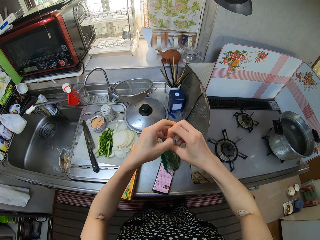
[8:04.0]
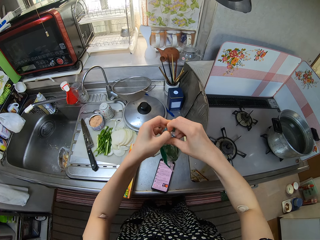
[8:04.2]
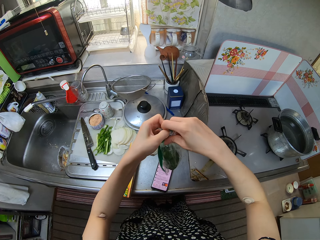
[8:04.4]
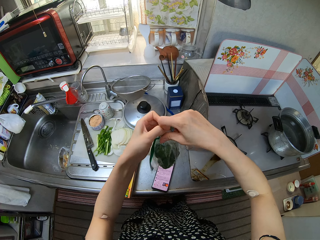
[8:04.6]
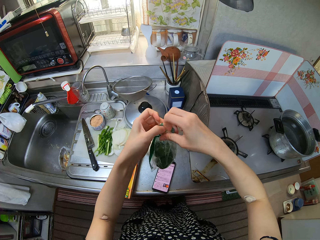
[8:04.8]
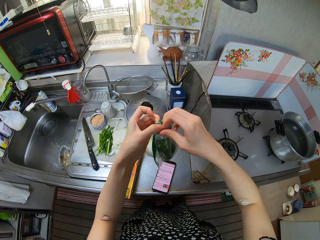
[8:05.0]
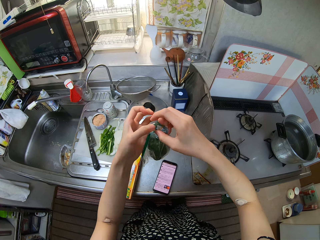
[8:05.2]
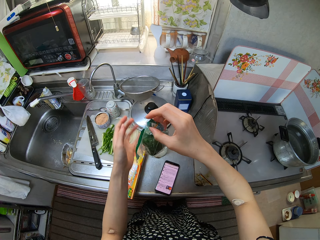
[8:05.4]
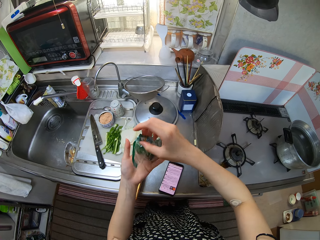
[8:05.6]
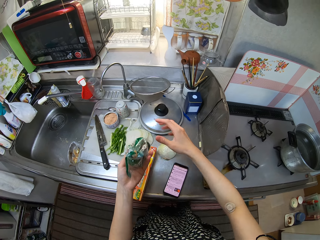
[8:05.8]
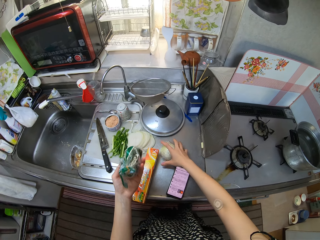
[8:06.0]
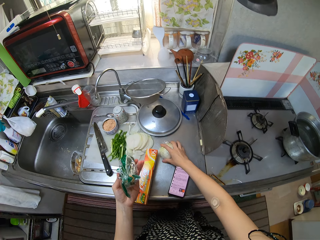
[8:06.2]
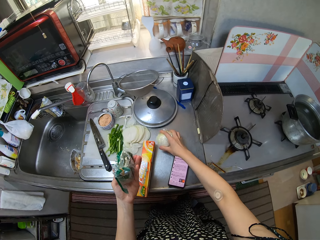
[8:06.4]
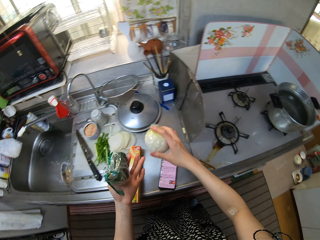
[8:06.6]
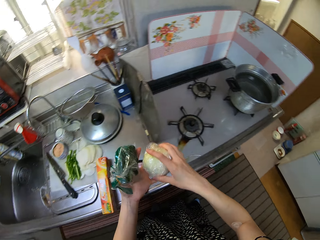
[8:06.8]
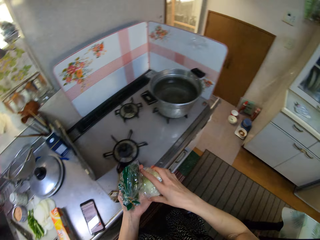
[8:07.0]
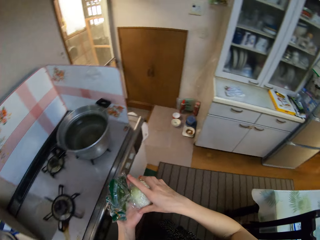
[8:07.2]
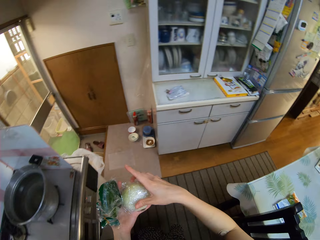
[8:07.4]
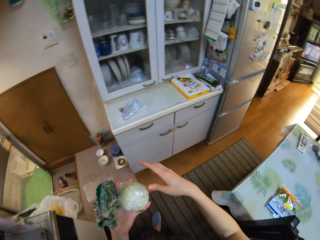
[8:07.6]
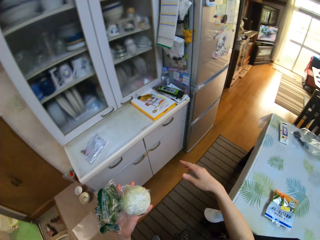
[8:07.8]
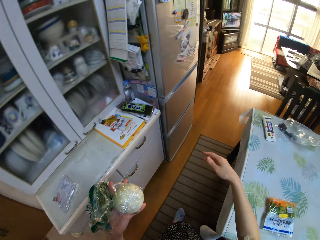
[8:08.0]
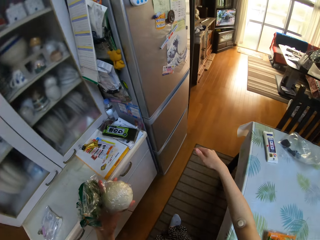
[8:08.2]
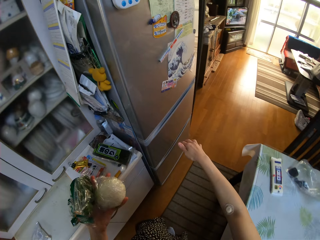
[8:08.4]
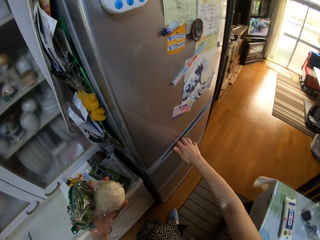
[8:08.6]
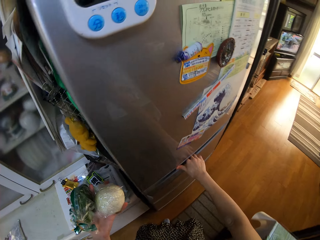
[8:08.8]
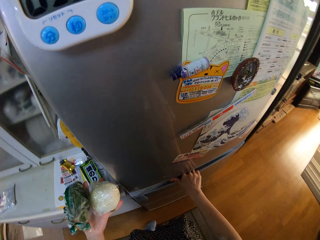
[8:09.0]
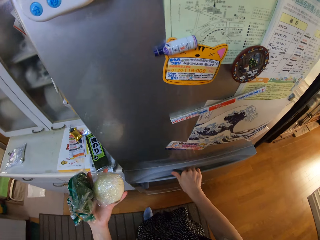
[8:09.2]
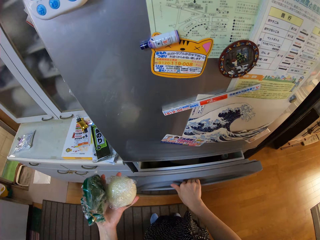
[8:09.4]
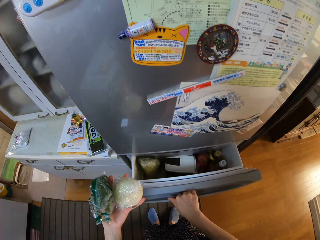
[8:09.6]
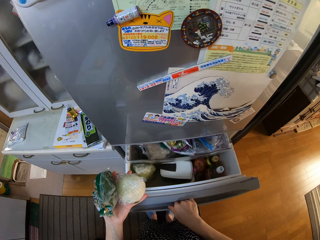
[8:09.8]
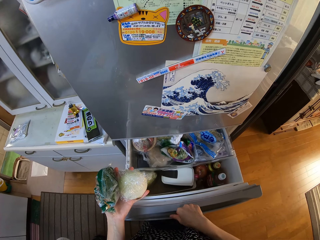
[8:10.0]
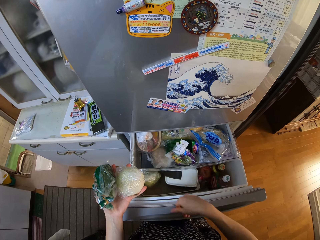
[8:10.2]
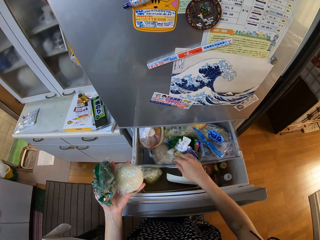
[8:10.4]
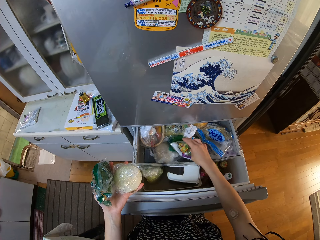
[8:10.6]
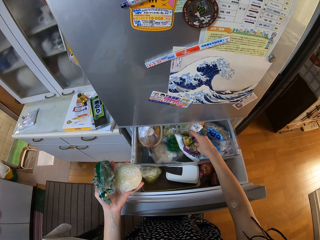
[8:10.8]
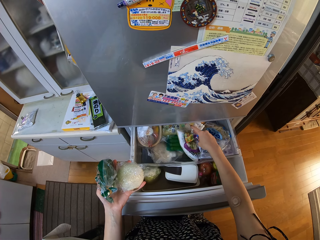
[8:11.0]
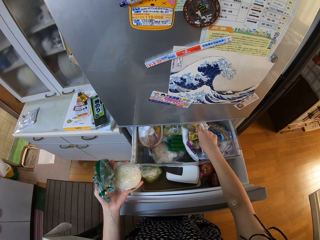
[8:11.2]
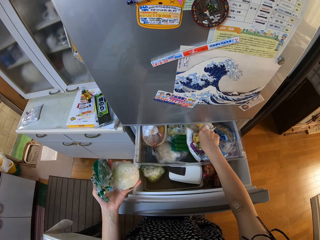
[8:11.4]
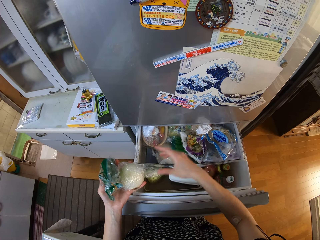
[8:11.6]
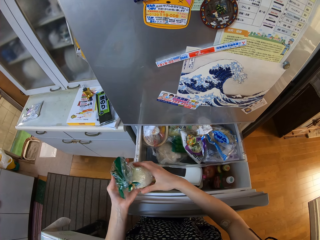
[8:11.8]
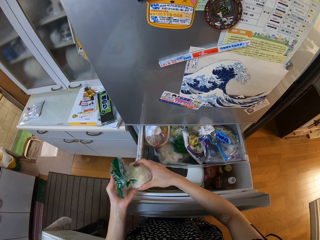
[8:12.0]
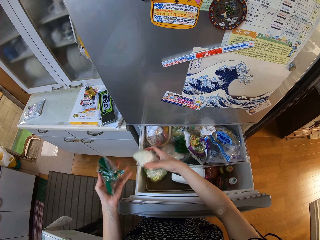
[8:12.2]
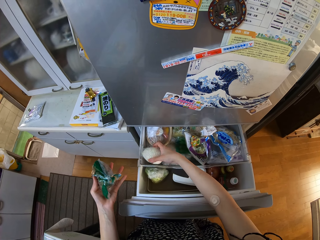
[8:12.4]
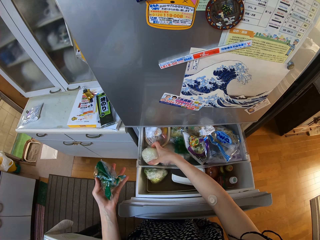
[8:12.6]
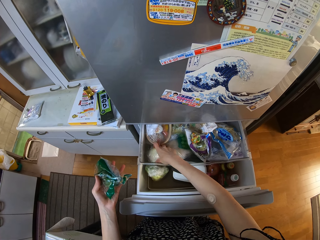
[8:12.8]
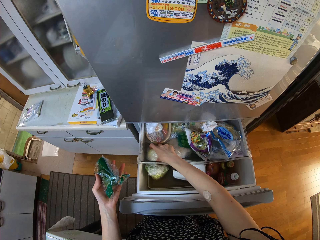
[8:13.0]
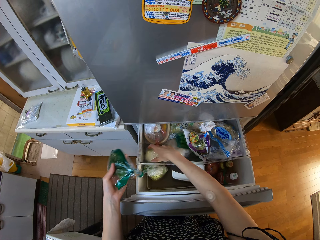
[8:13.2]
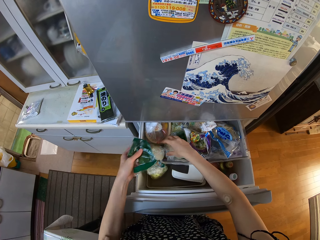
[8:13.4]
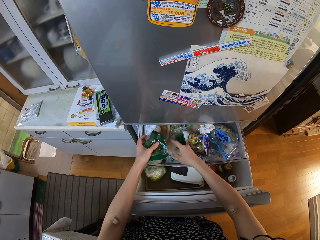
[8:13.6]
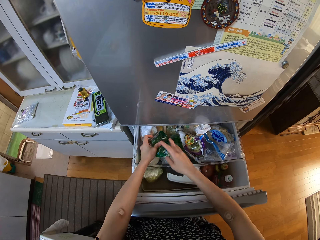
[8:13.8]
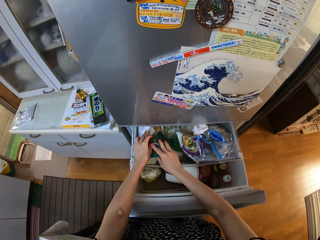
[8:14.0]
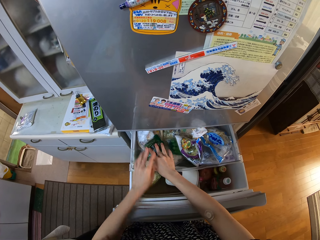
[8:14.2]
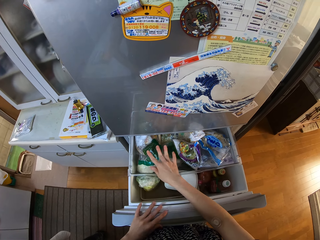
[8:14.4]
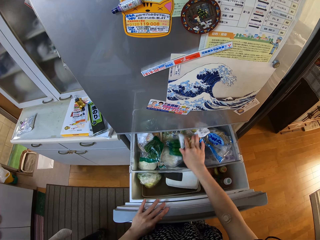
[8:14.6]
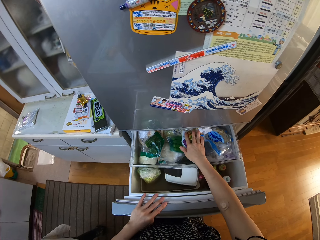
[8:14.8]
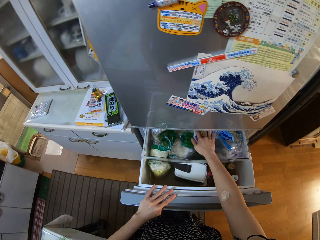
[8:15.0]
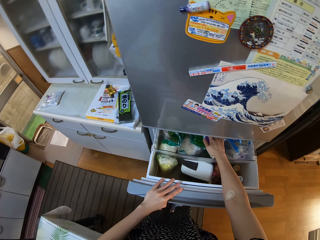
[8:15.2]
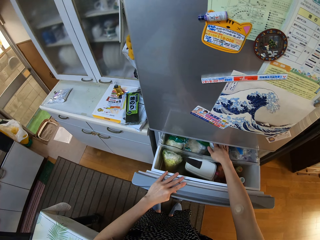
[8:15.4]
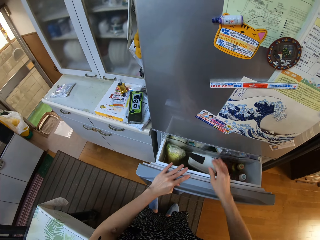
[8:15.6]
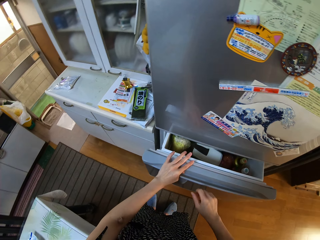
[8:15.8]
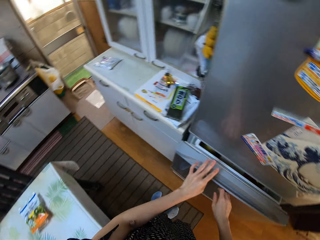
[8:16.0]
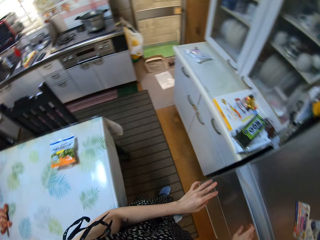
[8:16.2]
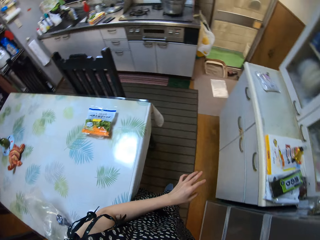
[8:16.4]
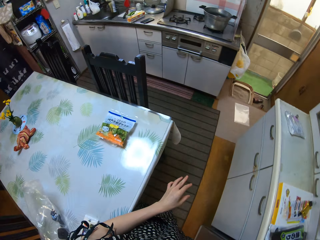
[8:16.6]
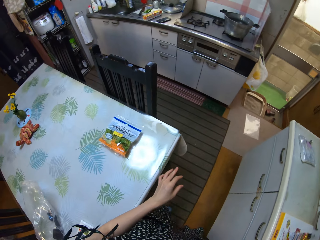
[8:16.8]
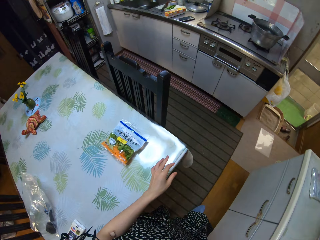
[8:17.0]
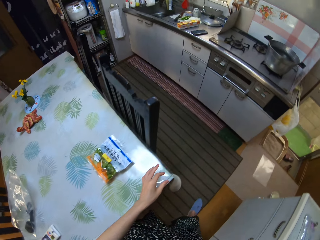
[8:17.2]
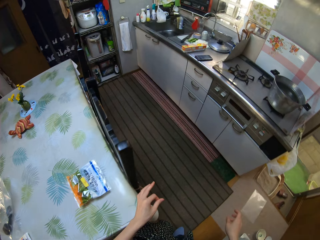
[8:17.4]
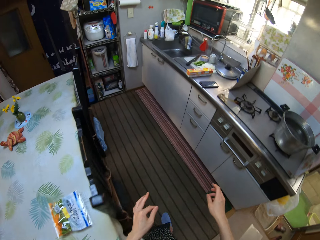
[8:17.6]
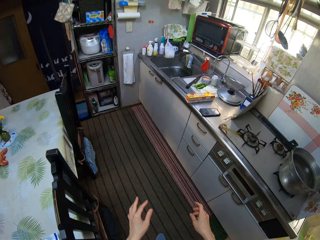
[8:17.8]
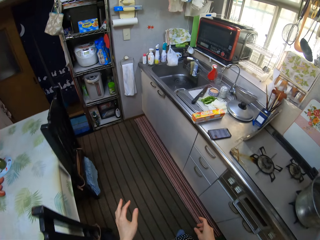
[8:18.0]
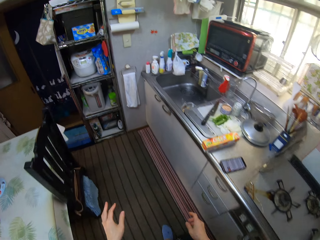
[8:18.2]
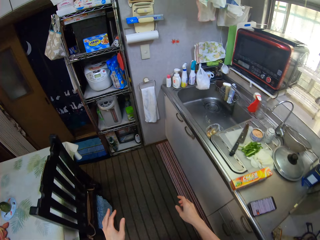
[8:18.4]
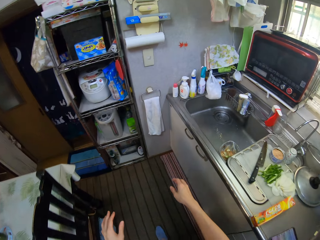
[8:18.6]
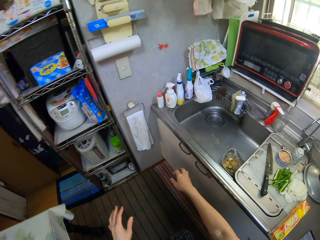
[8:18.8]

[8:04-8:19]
The camera wearer holds the green pepper pack on her left hand. She picks the wrapped onion from the counter with her right hand. She holds the green pepper pack and wrapped onion on her left hand, walks to the fridge and passes the onion to her left hand. She opens a fridge with her right hand. She pulls the fridge drawer. She moves something. She passes the onion to her right hand. She picks the onion. She places the onion in the fridge drawer. She places the green pepper pack in the fridge drawer. She closes the fridge drawer with her left hand. She walks to the kitchen sink cabinet.

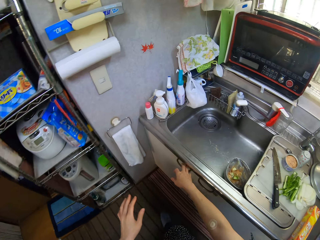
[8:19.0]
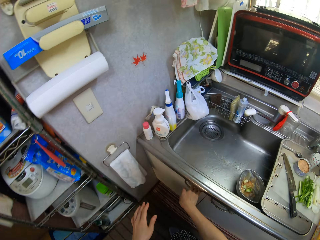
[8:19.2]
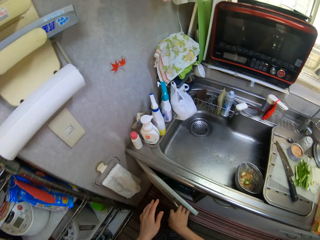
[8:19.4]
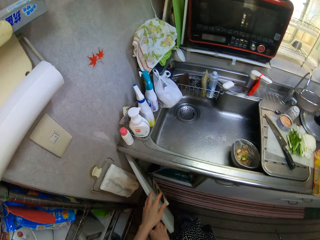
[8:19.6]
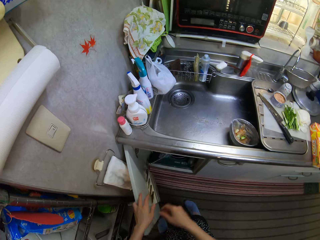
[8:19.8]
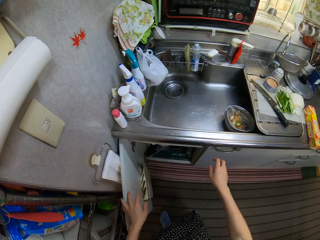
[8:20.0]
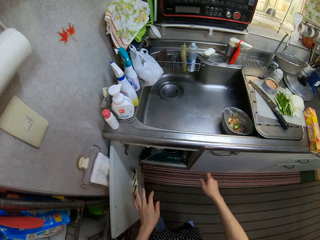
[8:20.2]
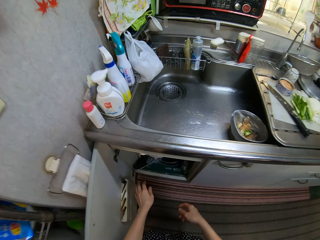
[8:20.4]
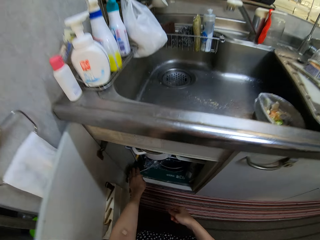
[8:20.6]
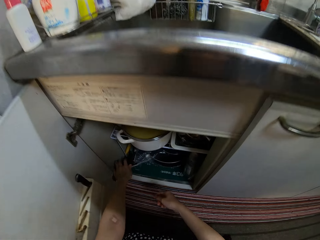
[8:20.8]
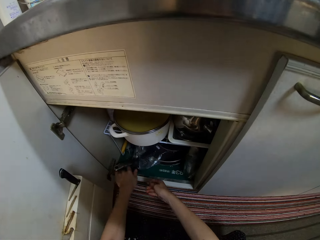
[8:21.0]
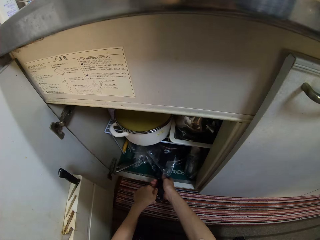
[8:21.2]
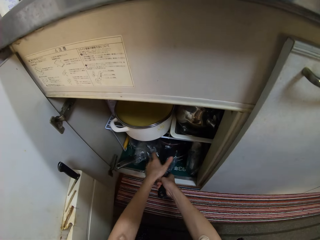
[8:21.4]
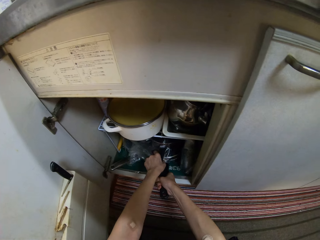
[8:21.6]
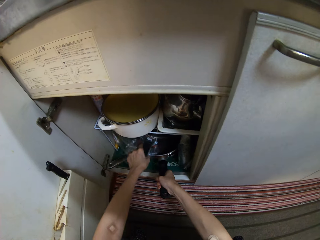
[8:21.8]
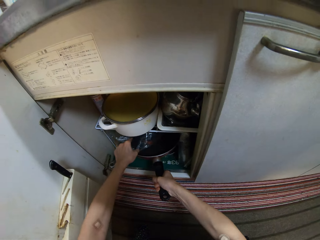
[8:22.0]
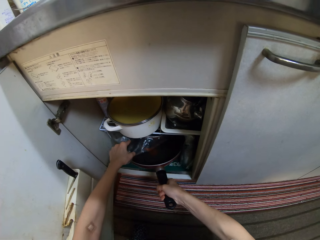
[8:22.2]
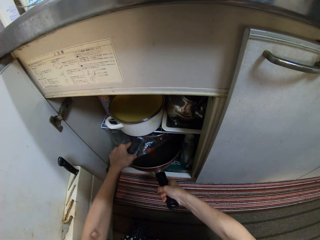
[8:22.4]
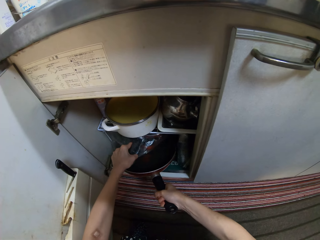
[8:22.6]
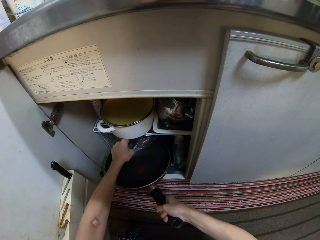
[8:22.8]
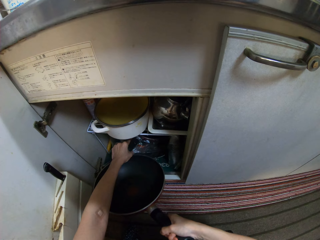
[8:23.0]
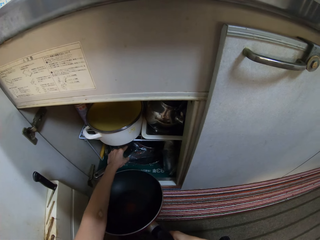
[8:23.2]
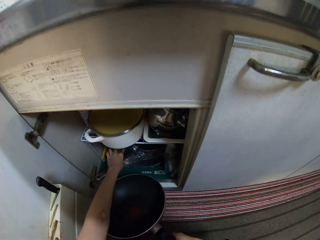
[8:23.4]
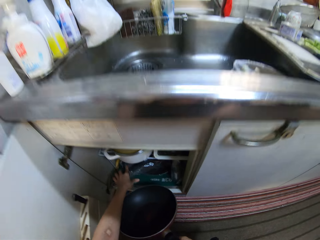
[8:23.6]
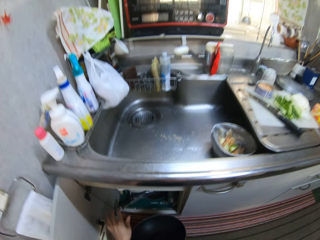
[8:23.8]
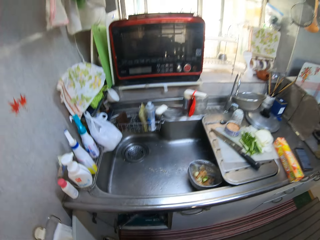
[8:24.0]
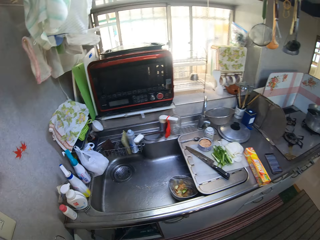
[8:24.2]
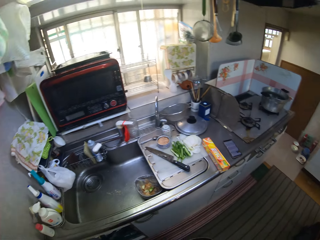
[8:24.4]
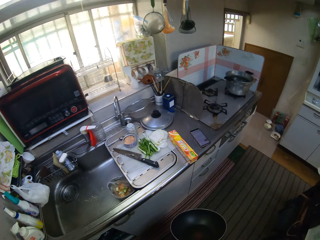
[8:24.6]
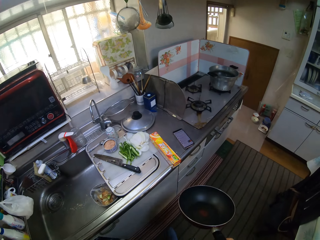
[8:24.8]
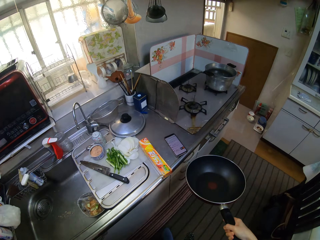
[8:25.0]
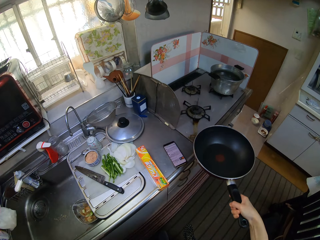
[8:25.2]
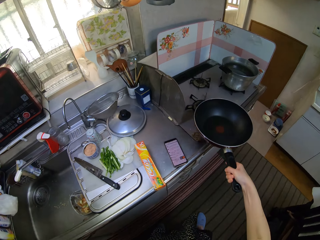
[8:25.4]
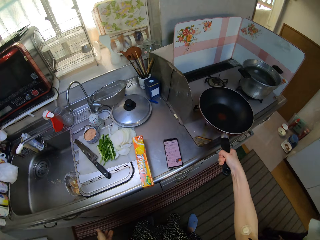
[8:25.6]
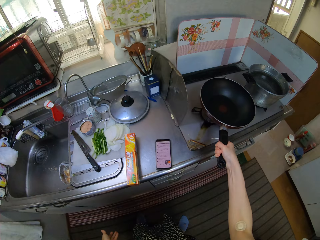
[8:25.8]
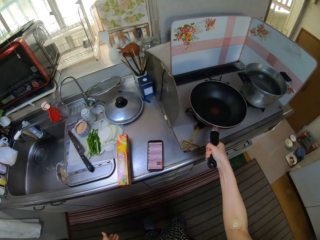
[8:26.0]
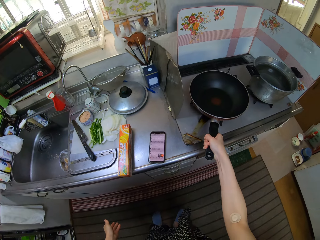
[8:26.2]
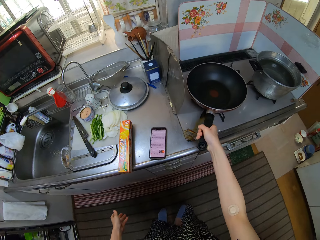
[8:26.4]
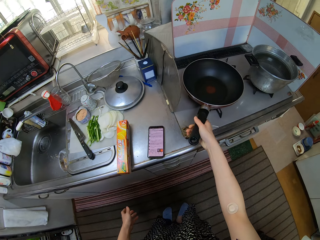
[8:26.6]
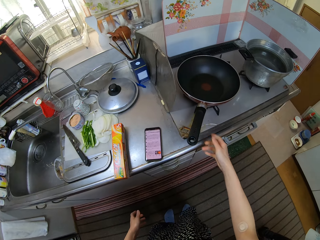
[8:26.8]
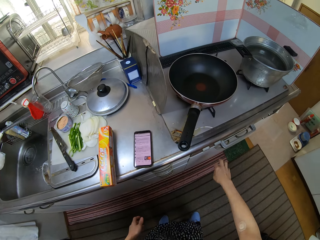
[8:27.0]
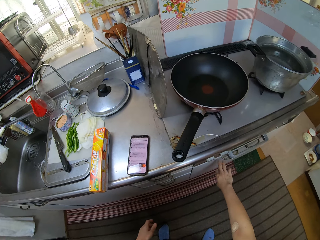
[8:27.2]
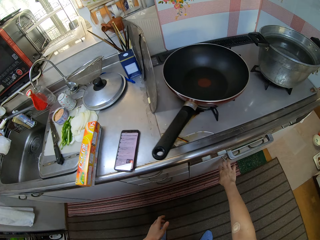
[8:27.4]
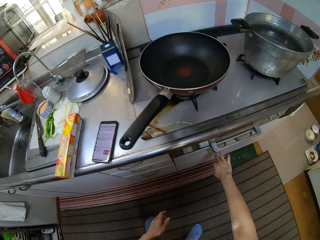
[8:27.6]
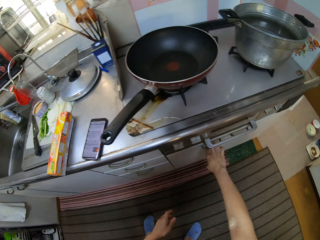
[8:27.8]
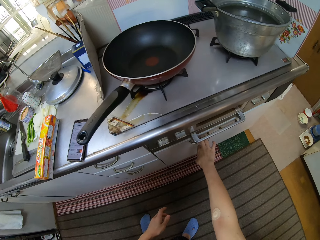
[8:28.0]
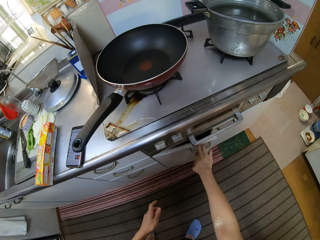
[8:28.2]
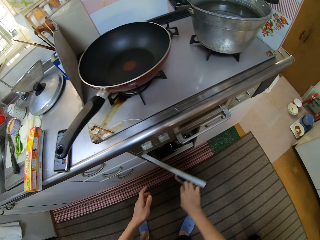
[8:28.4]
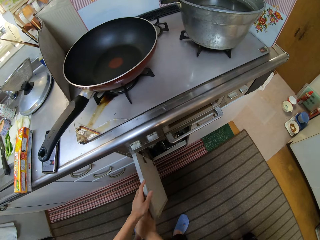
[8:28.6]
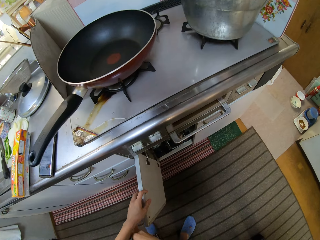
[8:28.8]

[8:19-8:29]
The camera wearer opens the kitchen sink cabinet door with her right hand. She bends down. She picks a frying pan or cooking pan from the cupboard with her right hand. She stands up. She closes the cupboard with her left hand. She places the cooking pan on the gas cooker. She opens the kitchen cabinet door with her right hand.
